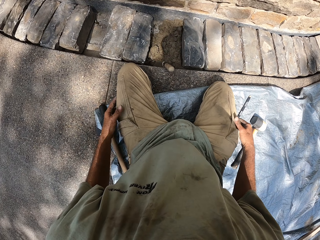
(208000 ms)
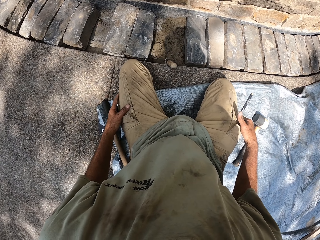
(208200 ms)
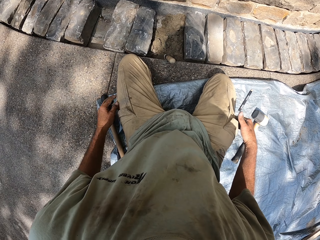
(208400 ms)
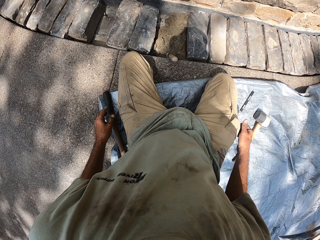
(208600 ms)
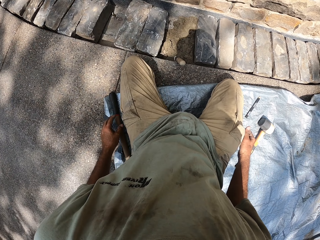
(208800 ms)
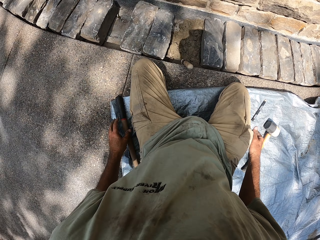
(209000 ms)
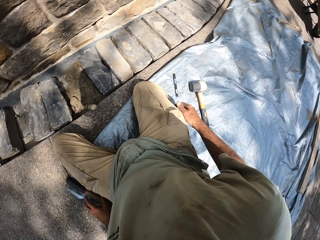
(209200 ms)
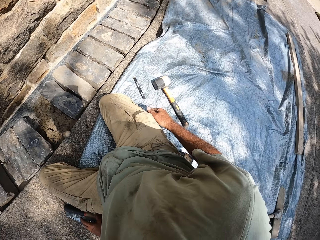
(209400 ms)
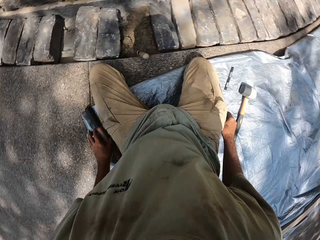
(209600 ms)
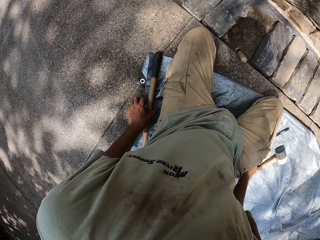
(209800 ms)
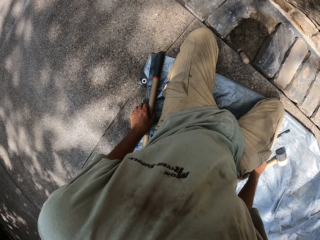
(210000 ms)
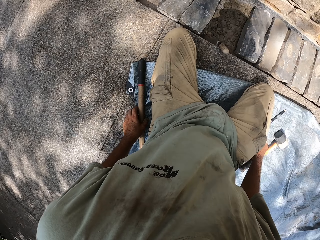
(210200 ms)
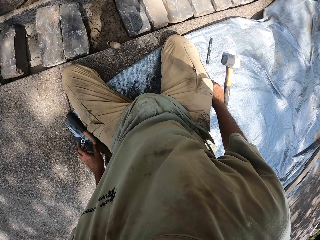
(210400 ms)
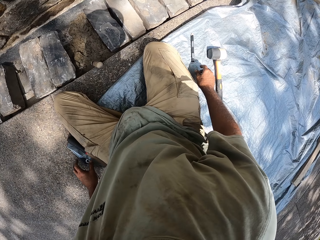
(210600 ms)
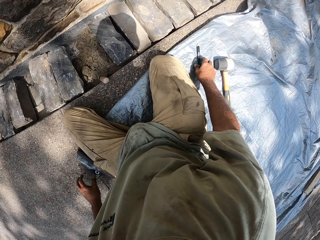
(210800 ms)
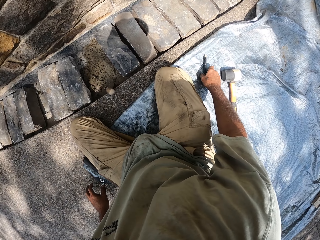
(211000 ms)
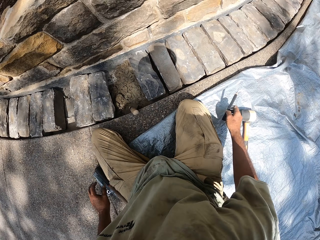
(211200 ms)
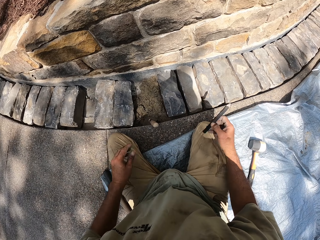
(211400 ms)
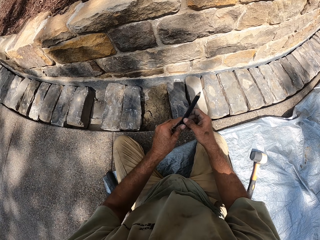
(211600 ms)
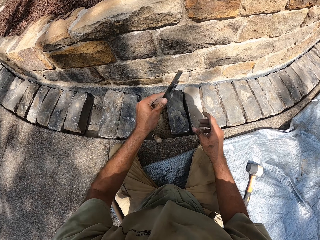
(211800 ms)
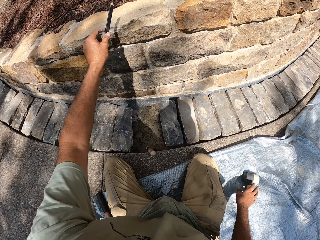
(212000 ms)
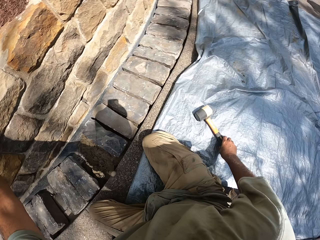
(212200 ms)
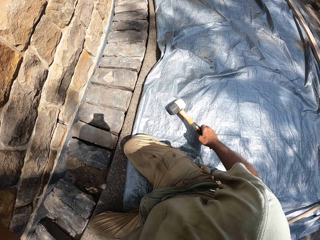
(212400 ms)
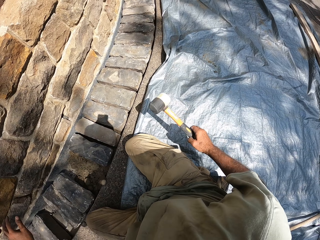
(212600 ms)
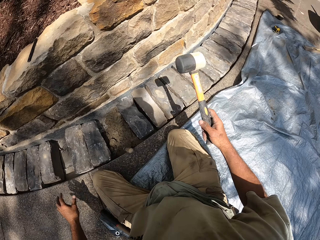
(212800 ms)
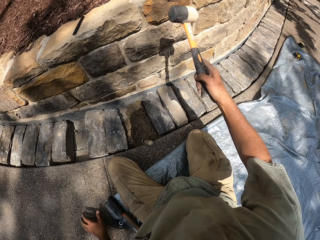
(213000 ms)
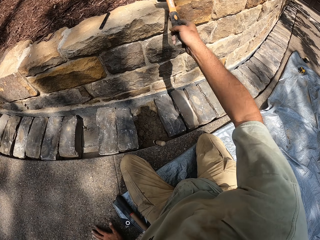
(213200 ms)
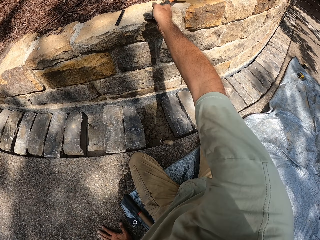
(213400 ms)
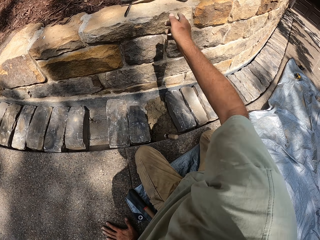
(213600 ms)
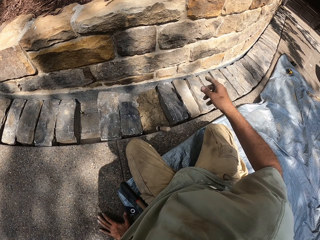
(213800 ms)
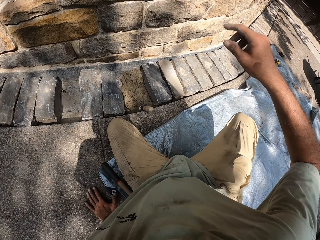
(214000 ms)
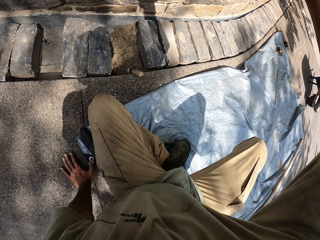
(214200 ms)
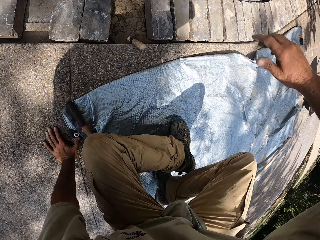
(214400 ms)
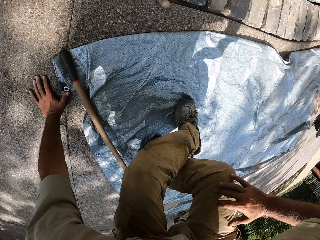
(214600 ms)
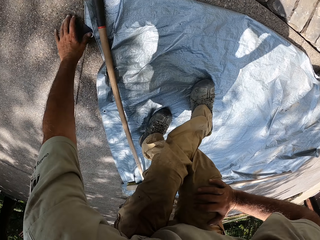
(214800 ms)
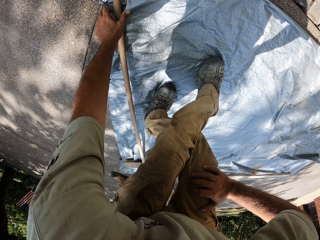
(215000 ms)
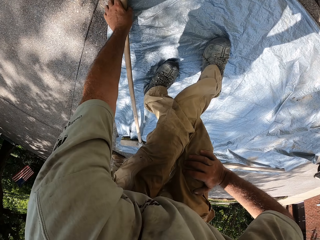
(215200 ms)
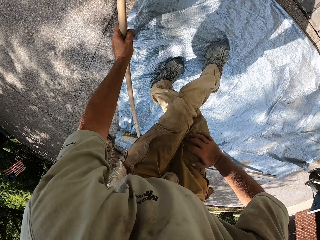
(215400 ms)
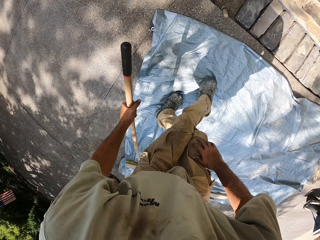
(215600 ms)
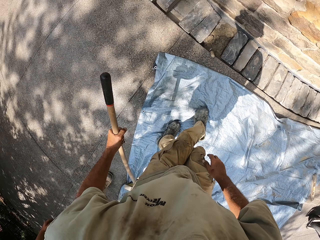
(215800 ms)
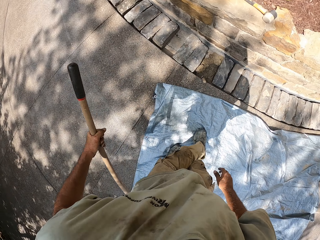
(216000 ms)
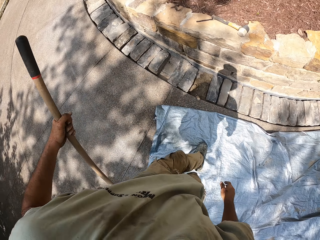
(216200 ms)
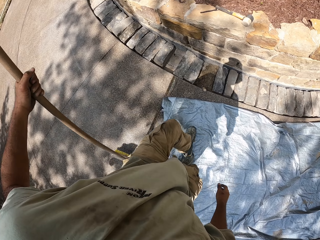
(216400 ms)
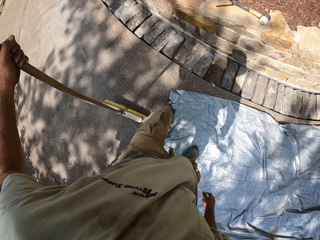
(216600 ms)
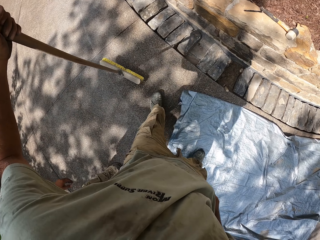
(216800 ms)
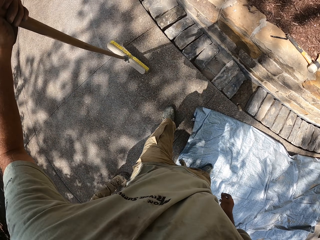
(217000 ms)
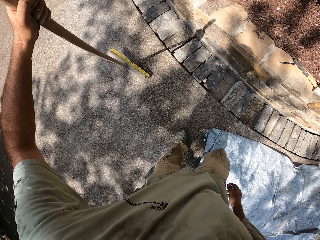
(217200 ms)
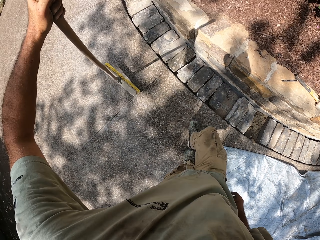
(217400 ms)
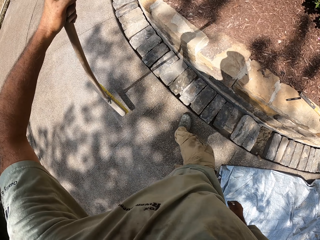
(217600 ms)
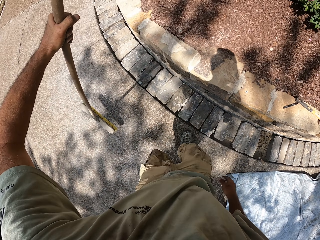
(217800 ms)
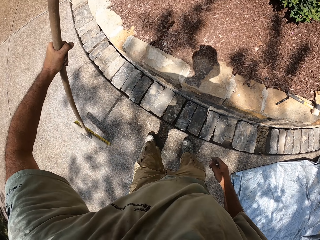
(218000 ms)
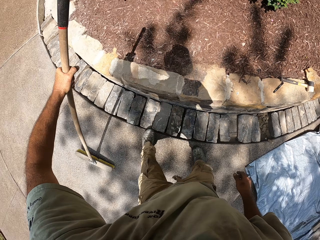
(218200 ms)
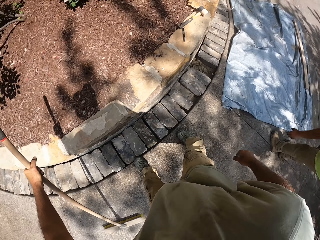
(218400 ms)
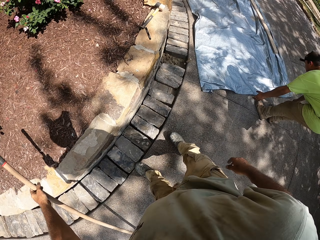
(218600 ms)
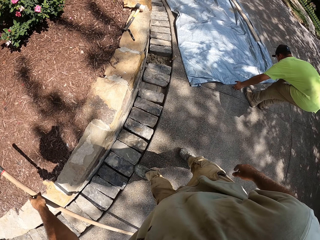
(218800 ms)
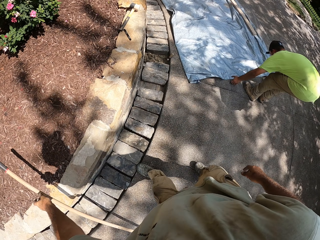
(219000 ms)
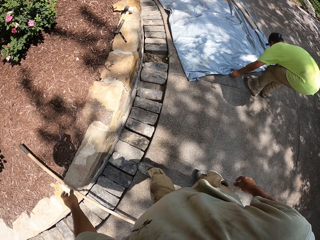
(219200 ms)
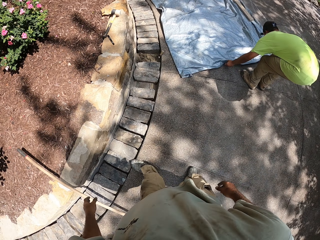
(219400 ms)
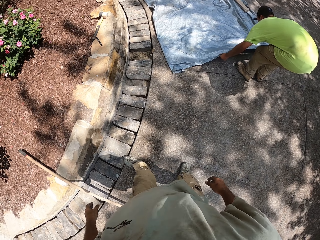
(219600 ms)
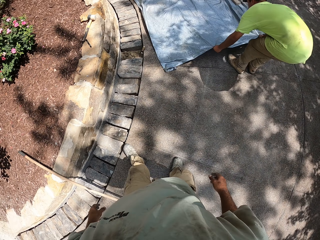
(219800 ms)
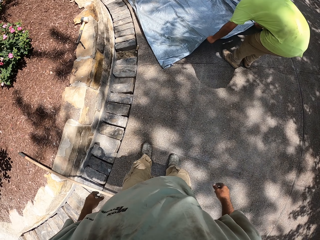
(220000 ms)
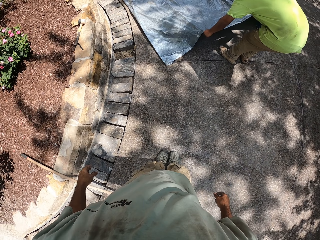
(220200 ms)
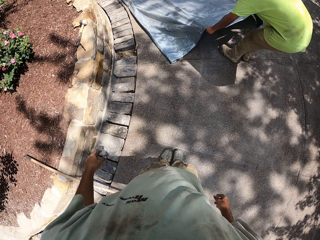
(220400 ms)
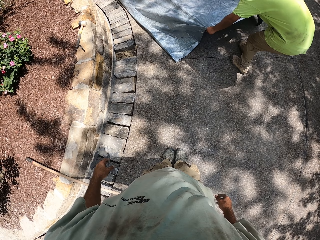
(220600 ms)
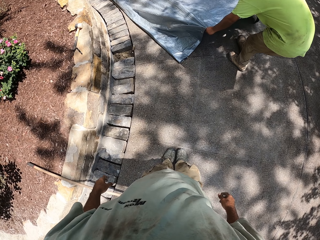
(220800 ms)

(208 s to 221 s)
The camera wearer picks up the pen. They drop the pen. They pick up the hammer. They drop the hammer. They pick up the sweeping brush. They walk on the pavement.

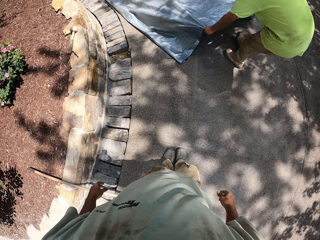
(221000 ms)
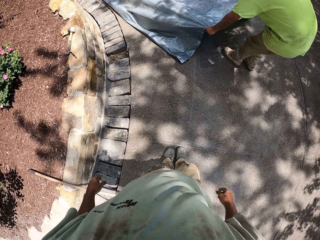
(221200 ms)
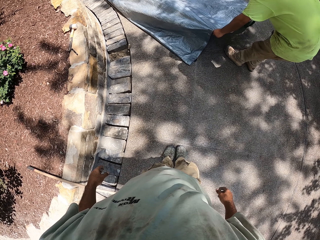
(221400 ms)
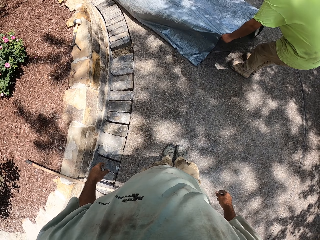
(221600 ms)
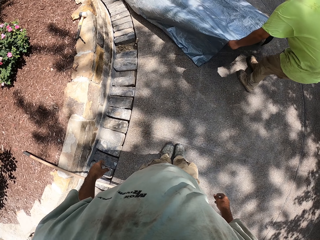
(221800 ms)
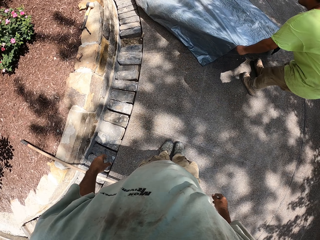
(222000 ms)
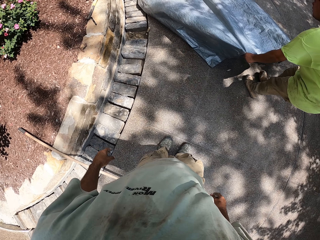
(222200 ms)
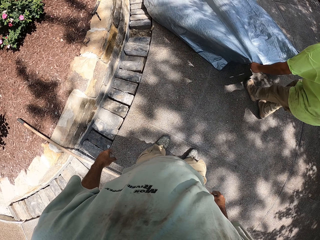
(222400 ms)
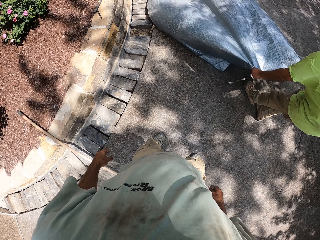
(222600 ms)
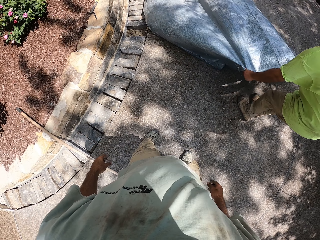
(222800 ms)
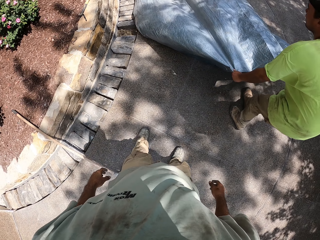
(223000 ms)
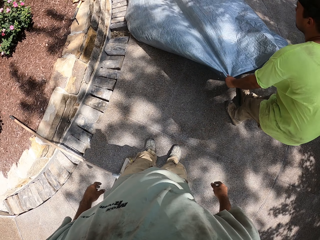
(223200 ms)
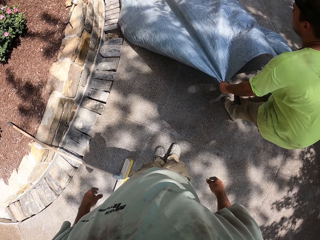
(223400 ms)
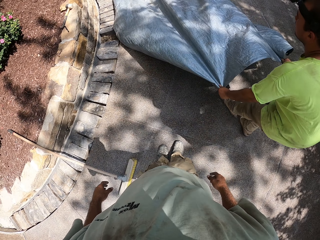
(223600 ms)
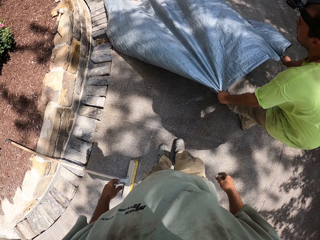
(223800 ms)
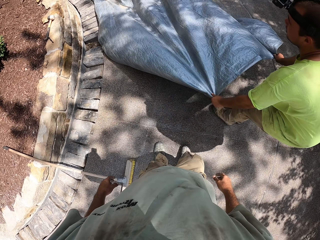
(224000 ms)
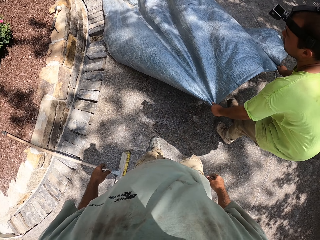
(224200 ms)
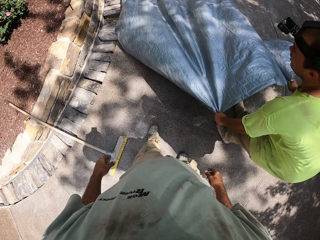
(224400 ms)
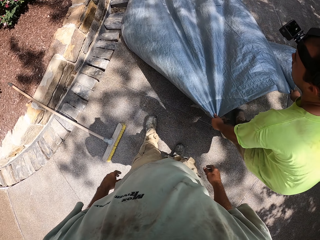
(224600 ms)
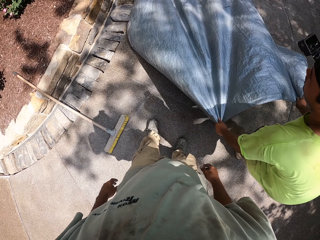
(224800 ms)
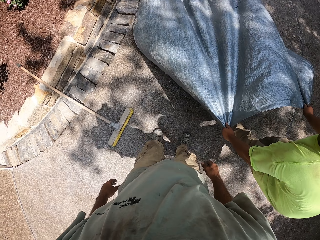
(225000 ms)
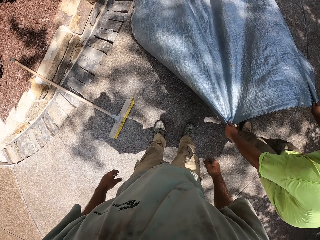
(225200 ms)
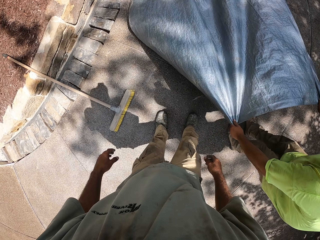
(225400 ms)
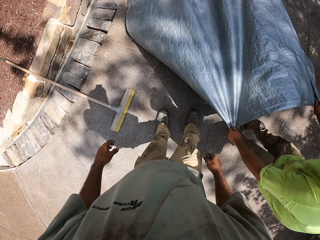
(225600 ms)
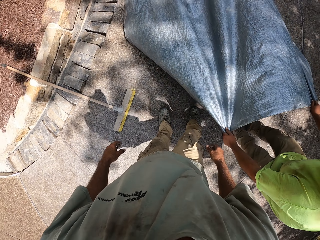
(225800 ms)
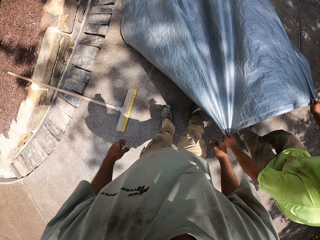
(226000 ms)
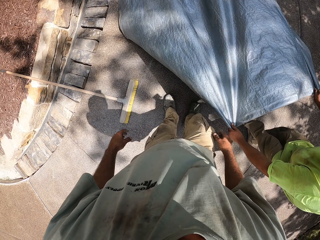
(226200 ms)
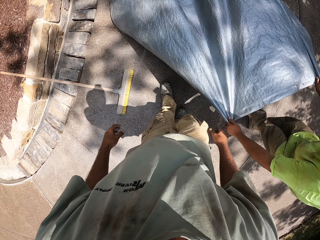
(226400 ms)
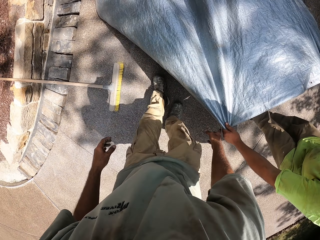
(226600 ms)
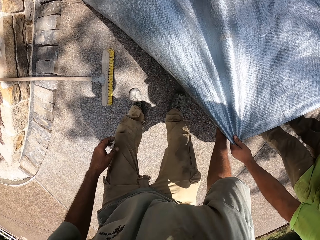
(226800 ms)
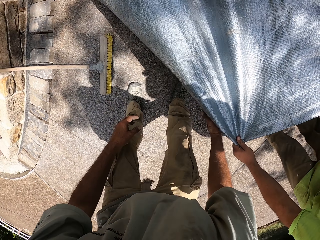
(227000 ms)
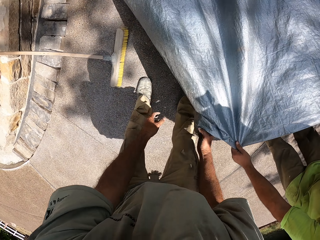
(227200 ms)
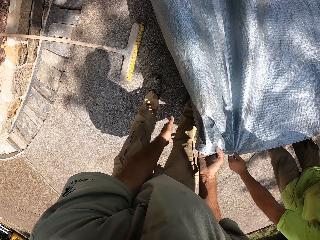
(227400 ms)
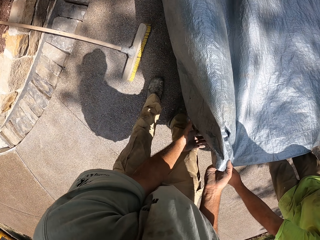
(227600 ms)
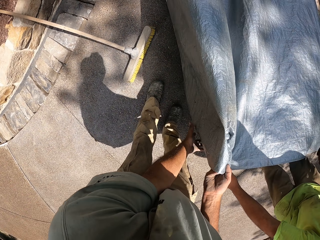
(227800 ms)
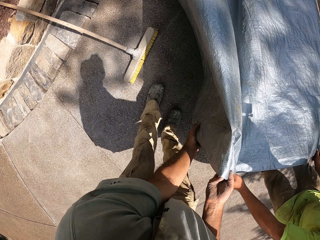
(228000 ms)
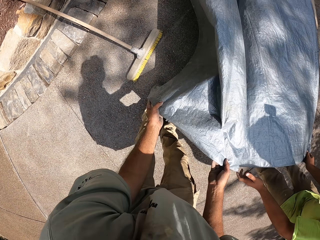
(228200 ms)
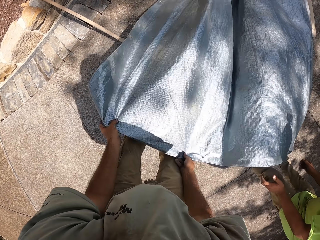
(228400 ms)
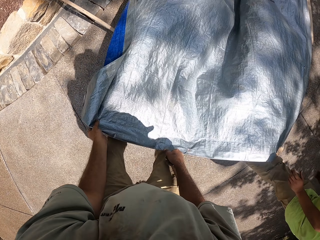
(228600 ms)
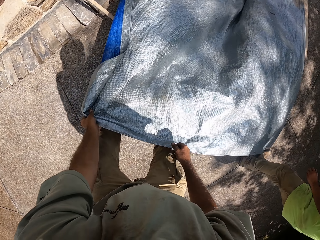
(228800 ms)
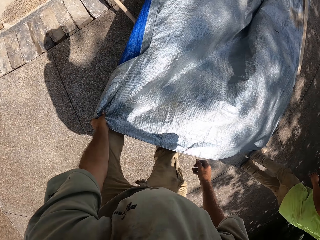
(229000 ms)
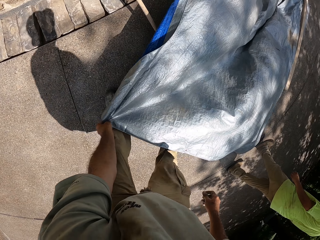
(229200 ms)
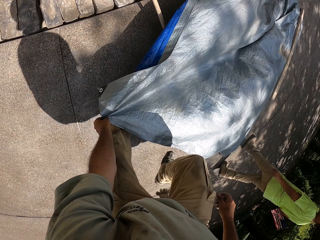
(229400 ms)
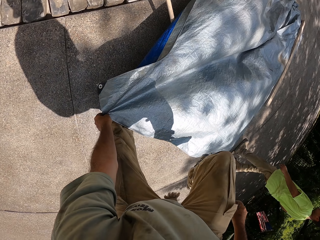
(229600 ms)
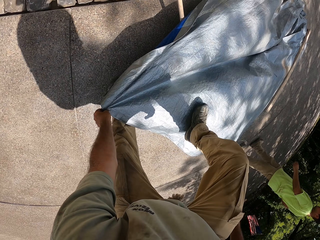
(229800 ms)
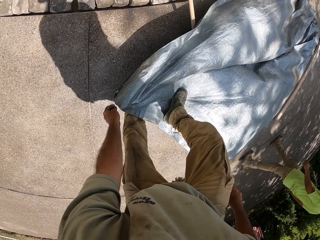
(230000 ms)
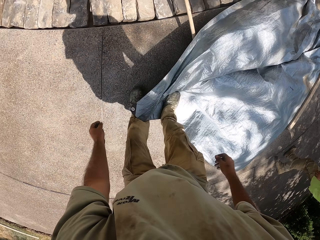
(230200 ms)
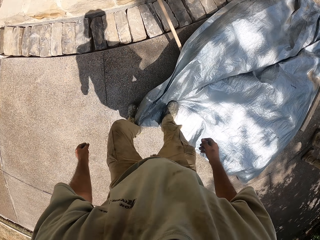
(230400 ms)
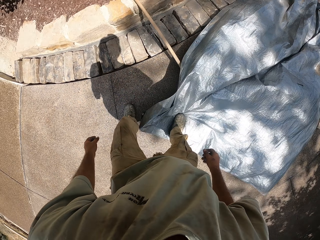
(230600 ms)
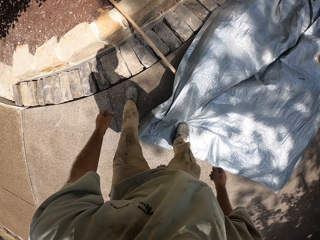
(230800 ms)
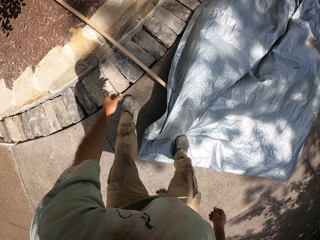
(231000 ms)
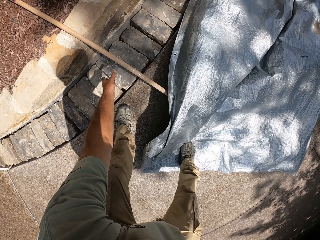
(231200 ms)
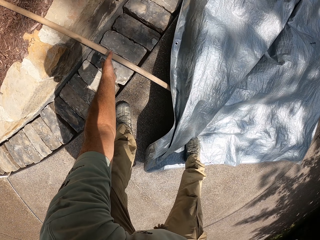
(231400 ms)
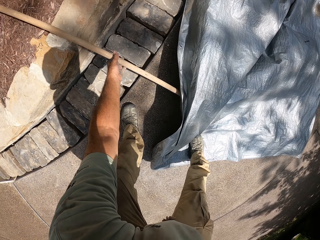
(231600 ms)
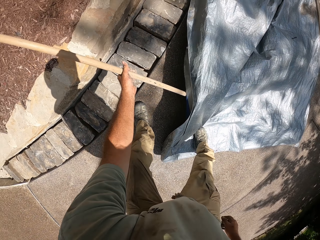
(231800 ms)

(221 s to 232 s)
A man pulls the mat. The camera wearer holds the mat.
